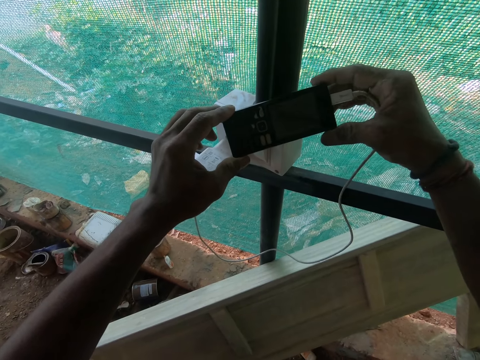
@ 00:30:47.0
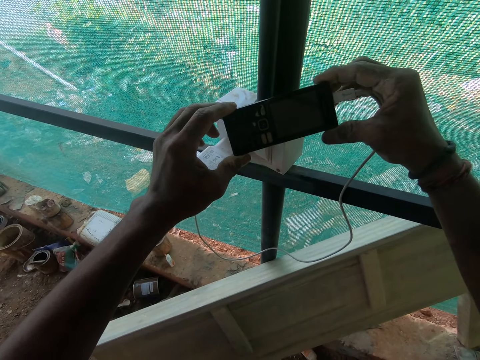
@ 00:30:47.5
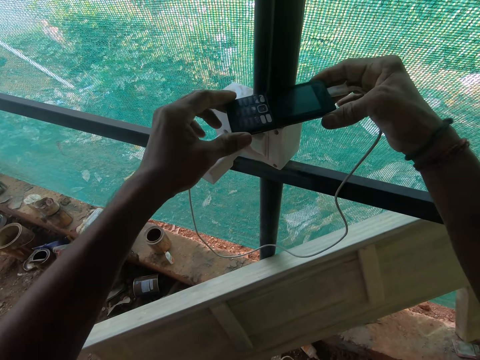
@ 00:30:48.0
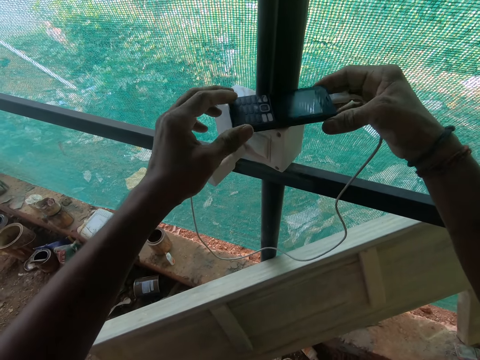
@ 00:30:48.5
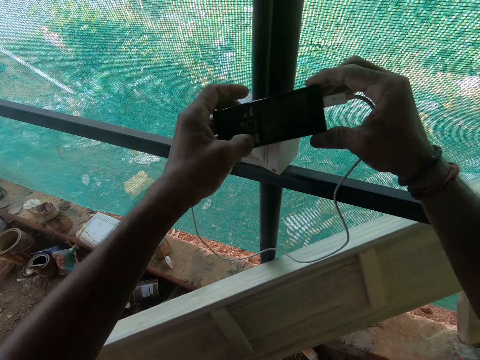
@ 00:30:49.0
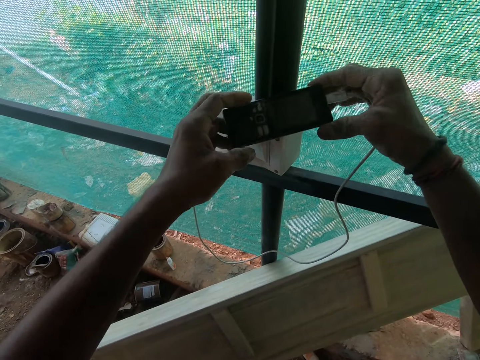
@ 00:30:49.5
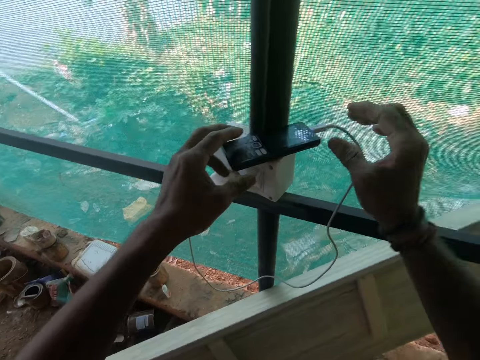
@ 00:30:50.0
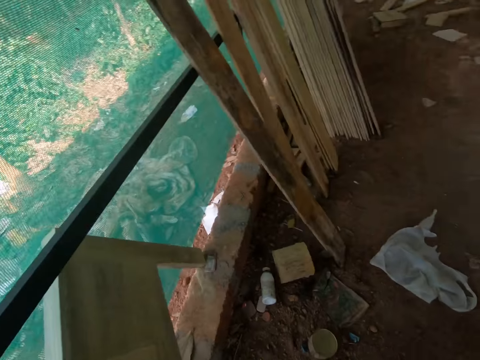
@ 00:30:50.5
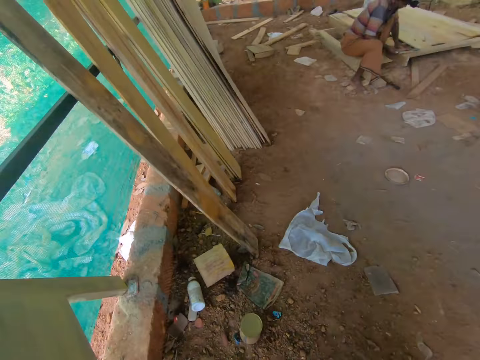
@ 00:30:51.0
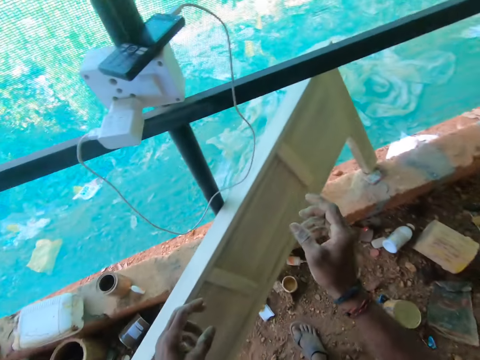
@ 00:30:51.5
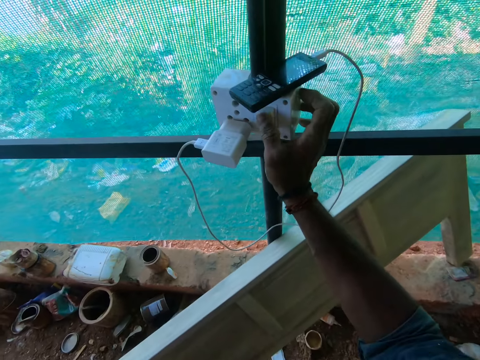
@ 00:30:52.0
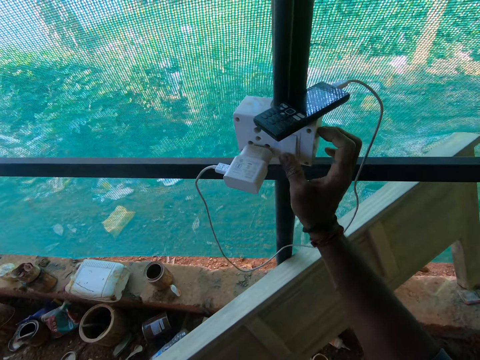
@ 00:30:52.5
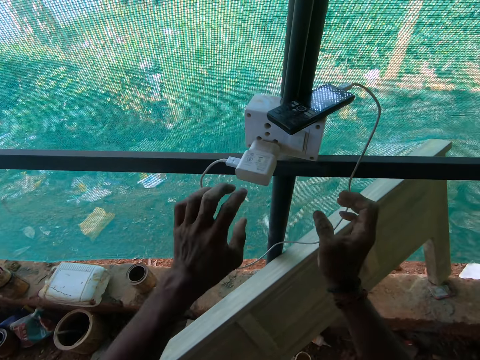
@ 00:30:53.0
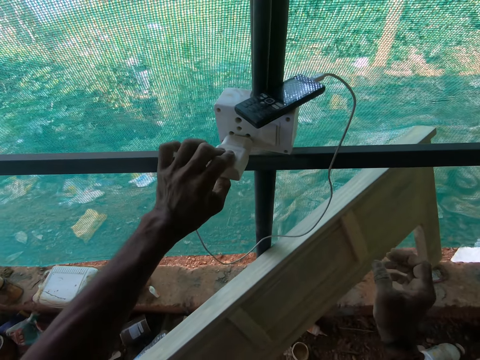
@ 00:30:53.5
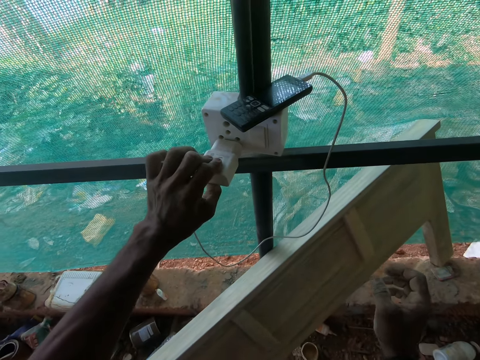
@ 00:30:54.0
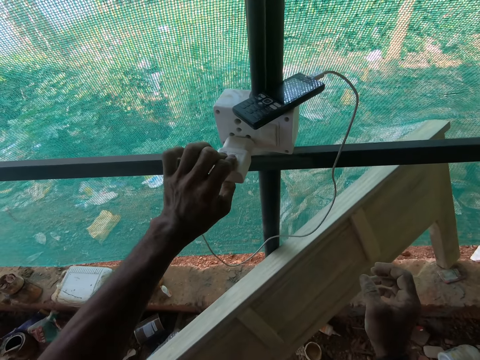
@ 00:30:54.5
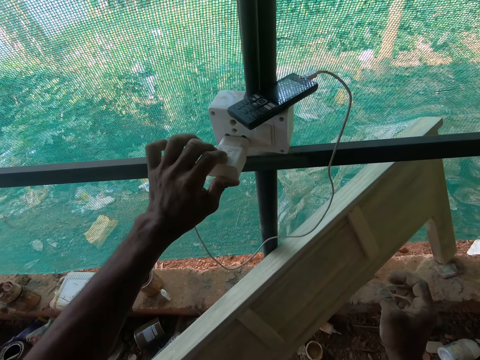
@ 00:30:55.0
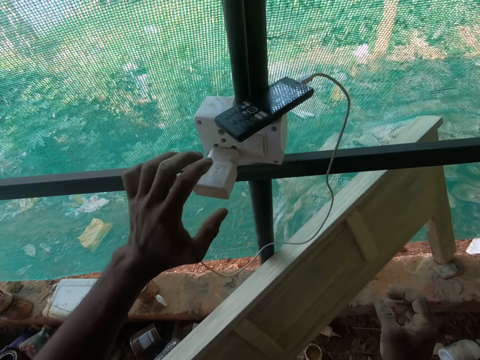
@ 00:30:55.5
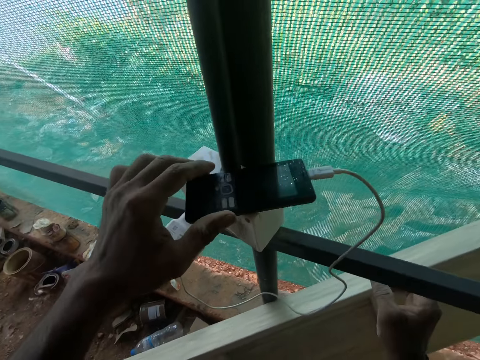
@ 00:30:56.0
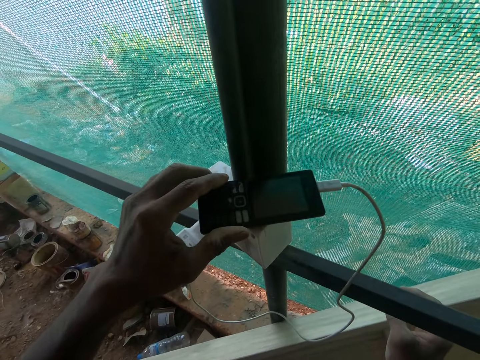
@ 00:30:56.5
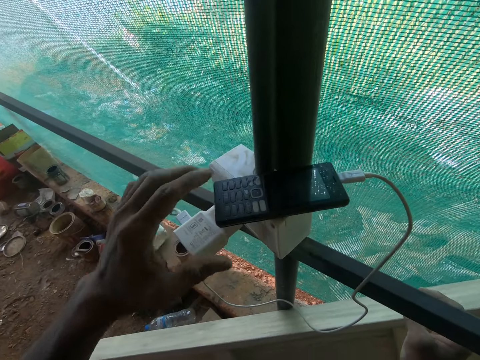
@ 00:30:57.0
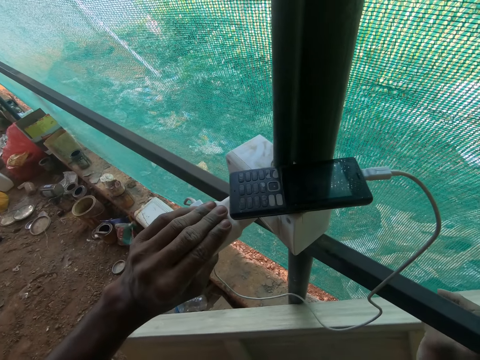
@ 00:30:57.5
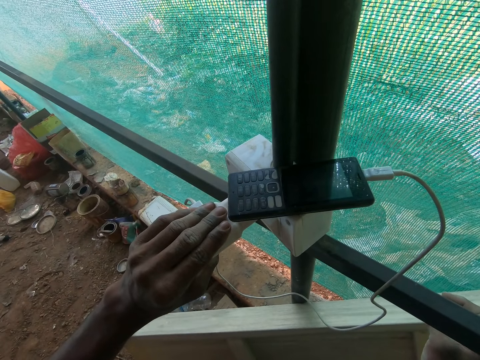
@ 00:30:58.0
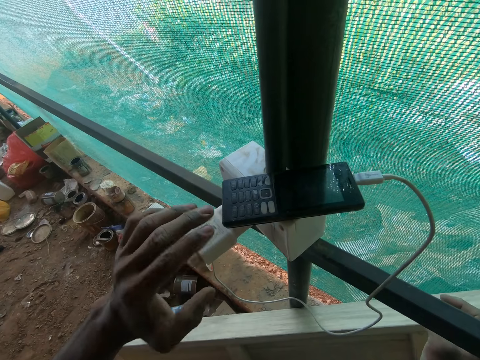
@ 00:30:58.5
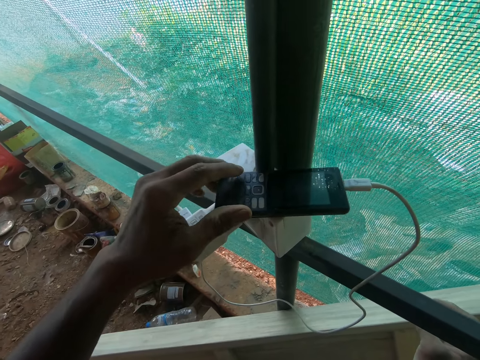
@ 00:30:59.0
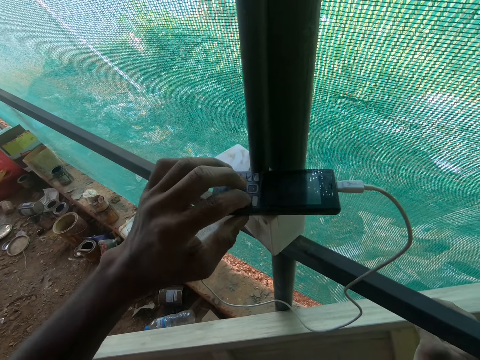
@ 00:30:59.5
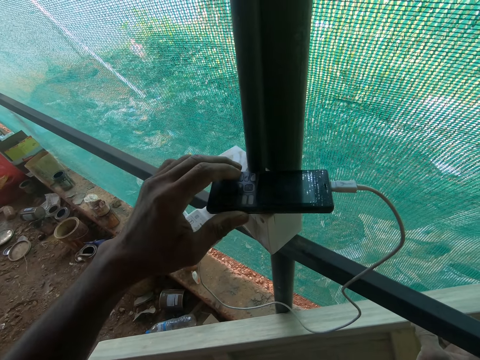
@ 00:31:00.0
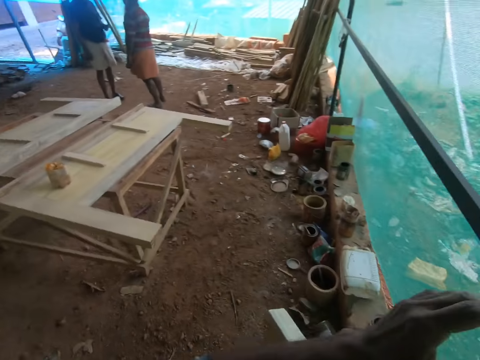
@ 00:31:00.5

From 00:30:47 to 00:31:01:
The camera wearer holds the mobile phone with both hands. He drops the mobile phone in his hands on the electrical outlet. He presses the phone and walks around. He flips a switch on the electrical outlet with his right hand. He adjusts the phone charger connected to the electrical outlet with his left hand. He moves the mobile phone on the electrical outlet with his left hand. He holds the phone. He adjusts the phone charger connected to the electrical outlet with his left hand. He moves the mobile phone on the electrical outlet with his left hand. He operates the mobile phone with his left hand.

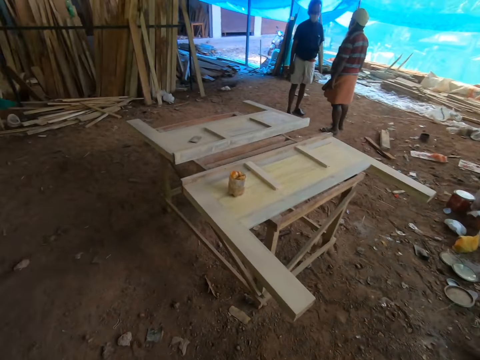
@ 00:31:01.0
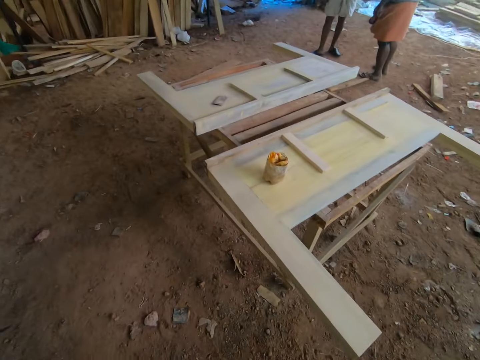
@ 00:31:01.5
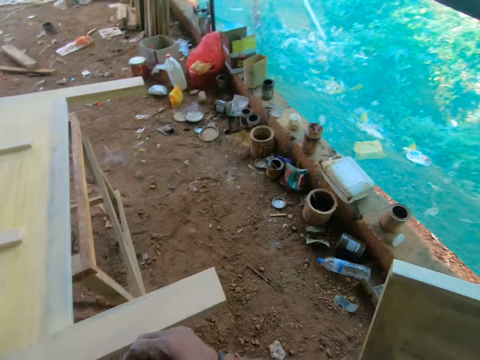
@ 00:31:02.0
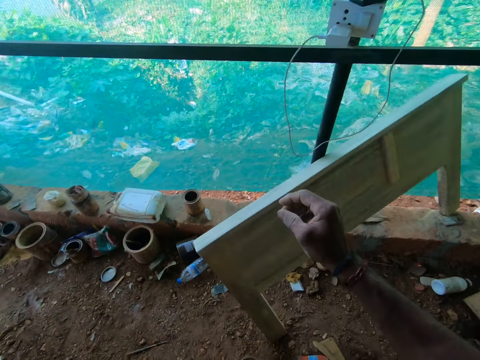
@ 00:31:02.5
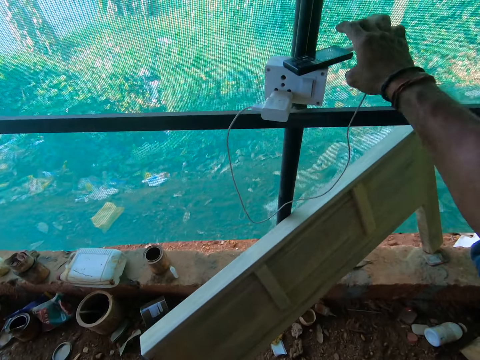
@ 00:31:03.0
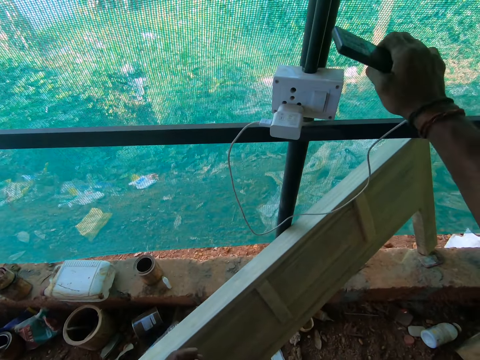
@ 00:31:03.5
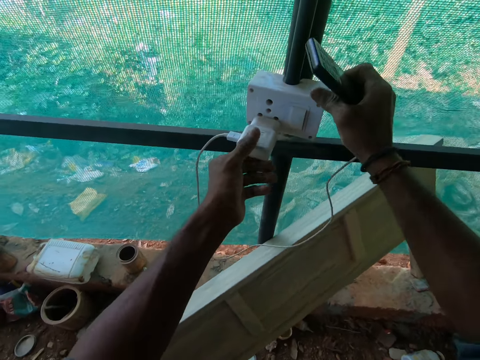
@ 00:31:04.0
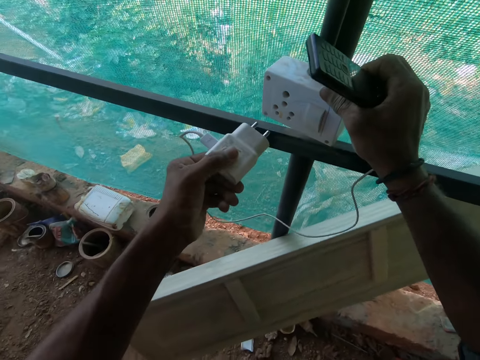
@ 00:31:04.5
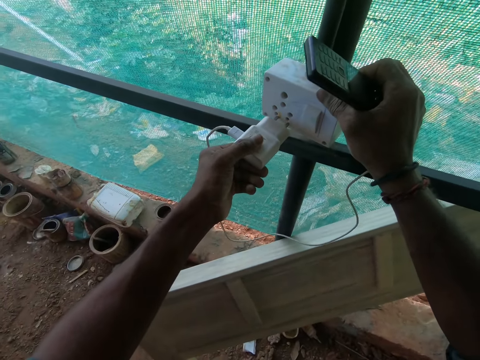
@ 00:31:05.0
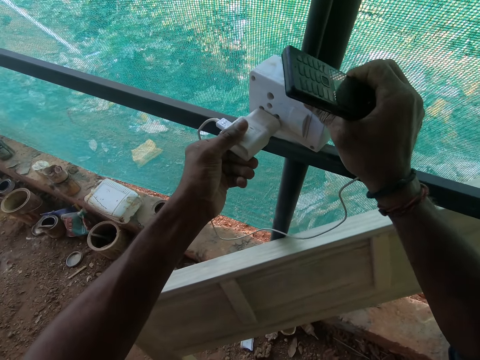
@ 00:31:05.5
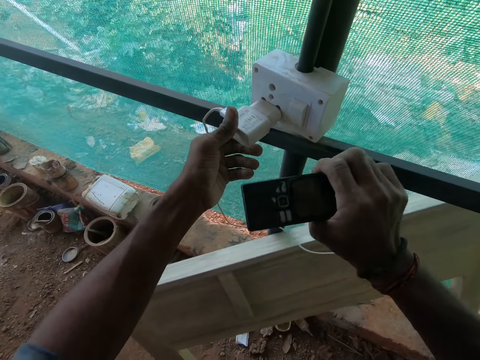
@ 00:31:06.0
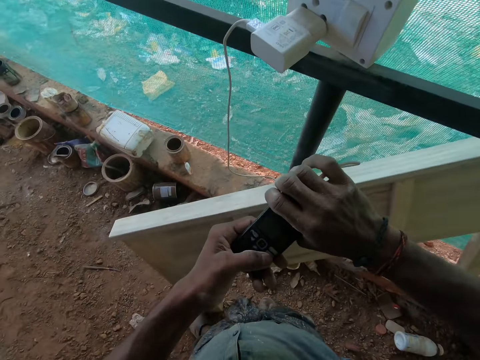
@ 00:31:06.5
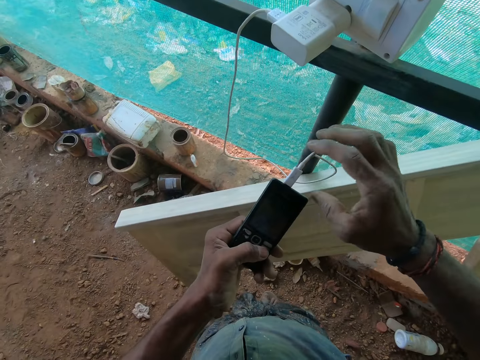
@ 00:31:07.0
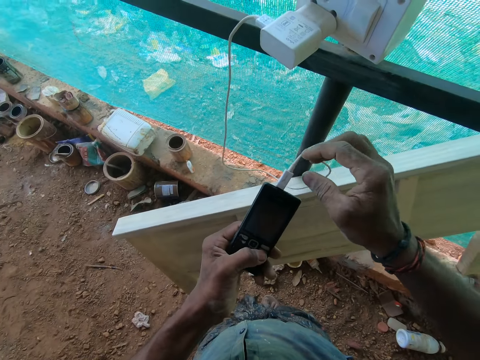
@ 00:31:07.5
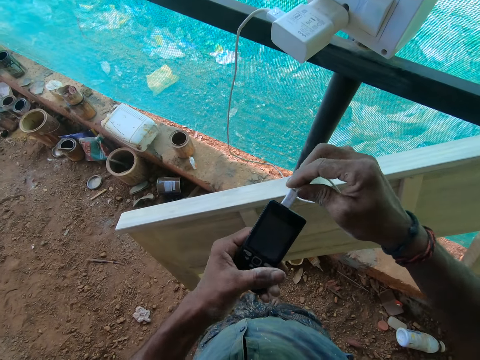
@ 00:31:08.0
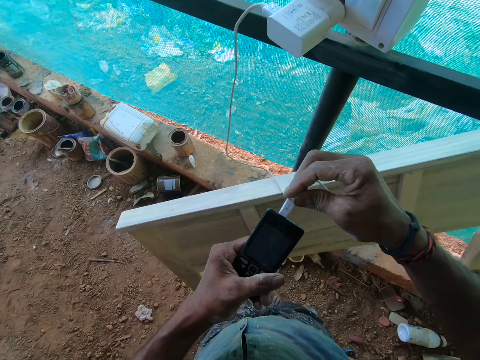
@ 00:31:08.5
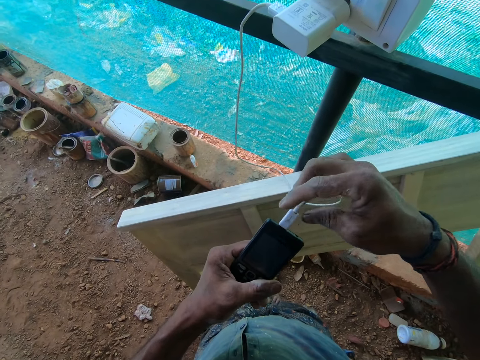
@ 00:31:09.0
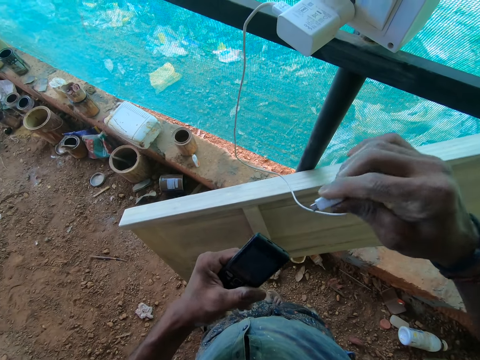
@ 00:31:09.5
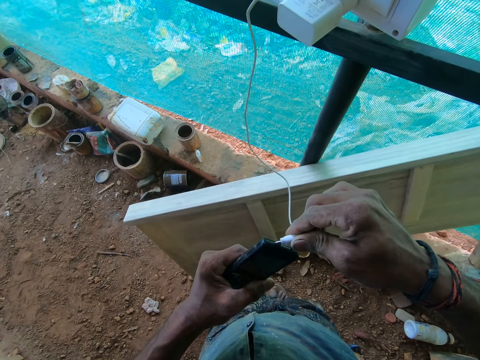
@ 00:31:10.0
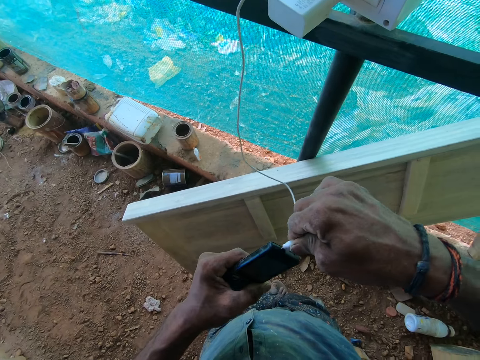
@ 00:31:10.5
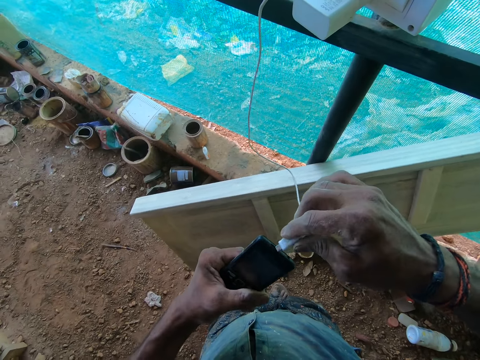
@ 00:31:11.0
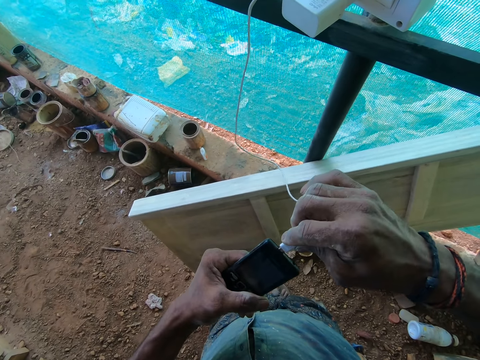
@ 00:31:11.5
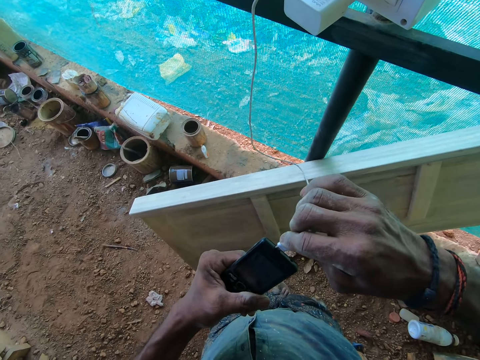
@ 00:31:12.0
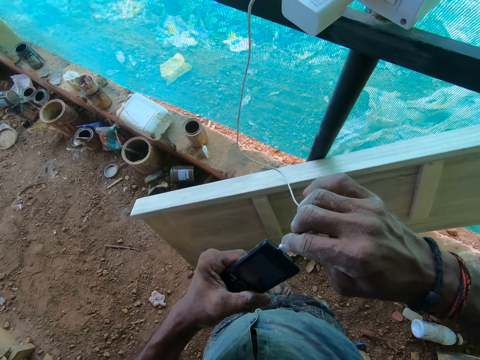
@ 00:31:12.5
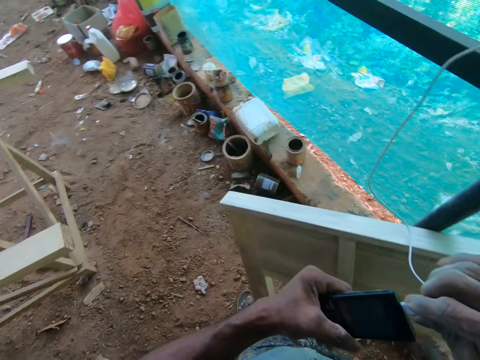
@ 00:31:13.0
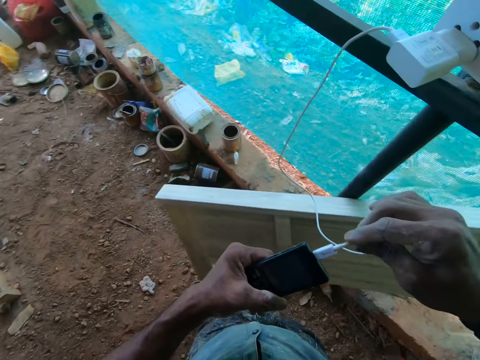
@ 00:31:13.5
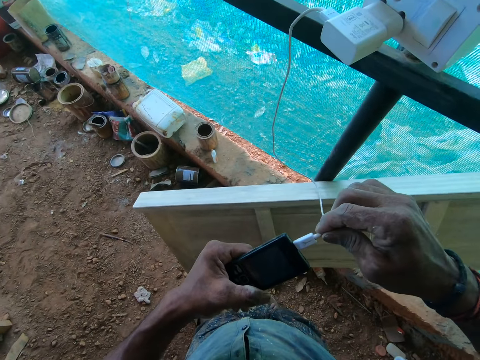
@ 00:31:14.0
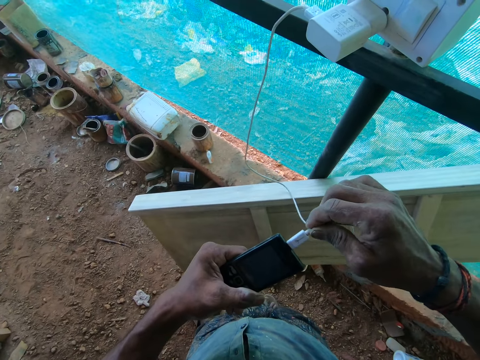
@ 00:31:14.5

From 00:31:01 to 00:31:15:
The camera wearer walks around. He holds the phone. He picks up the mobile phone from the electrical outlet with his right hand. He disconnects the phone charger from the electrical outlet with his left hand. He connects the phone charger in his left hand to the electrical outlet. He passes the mobile phone in his right hand to his left hand. He operates the mobile phone in his left hand. He adjusts the phone charger connected to the mobile phone with his right hand. He disconnects the phone charger from the mobile phone with his right hand. He connects the phone charger in his right hand to the mobile phone.
